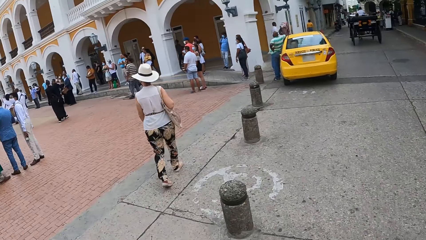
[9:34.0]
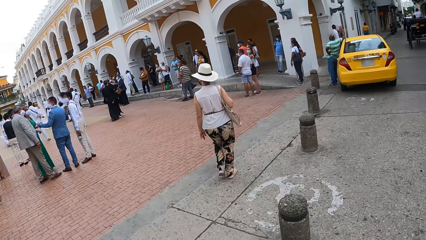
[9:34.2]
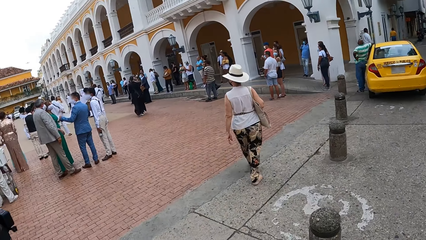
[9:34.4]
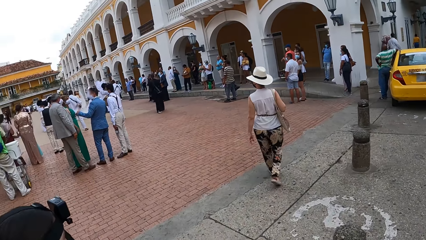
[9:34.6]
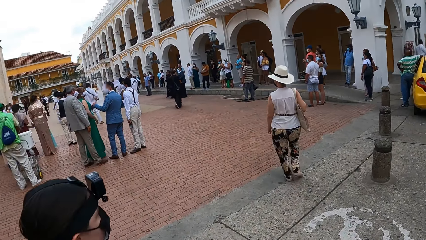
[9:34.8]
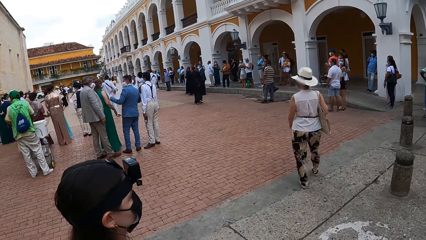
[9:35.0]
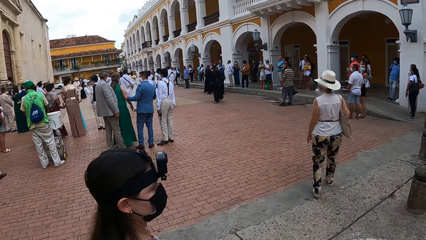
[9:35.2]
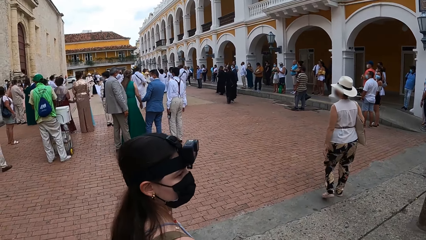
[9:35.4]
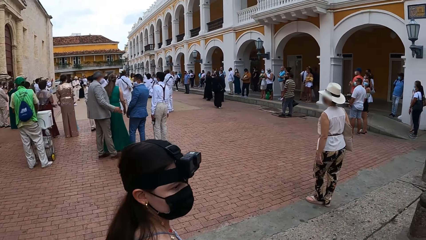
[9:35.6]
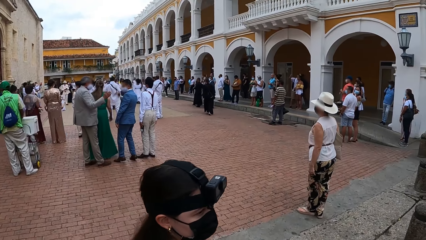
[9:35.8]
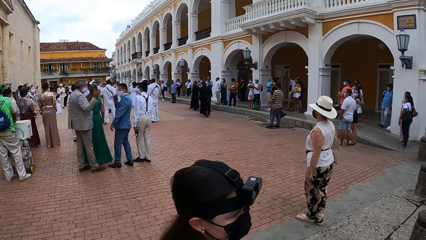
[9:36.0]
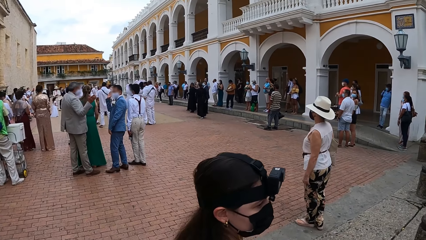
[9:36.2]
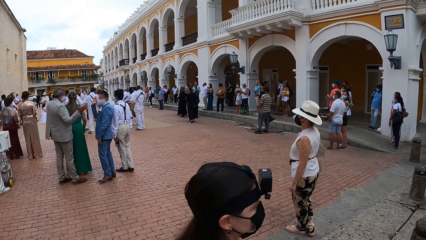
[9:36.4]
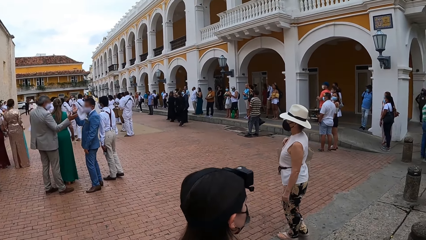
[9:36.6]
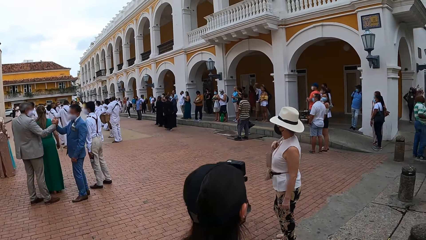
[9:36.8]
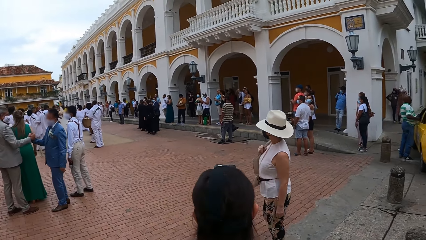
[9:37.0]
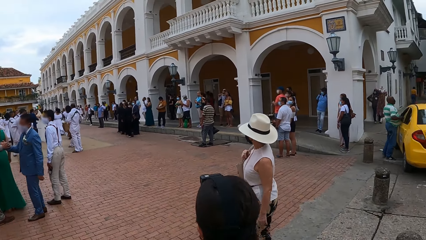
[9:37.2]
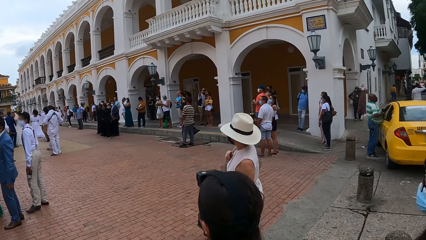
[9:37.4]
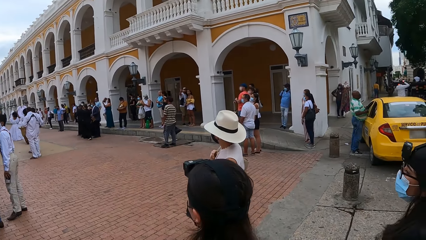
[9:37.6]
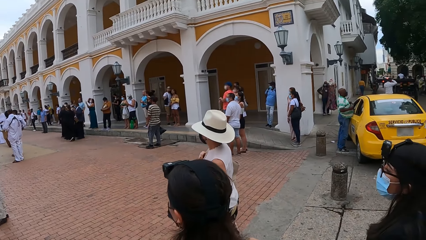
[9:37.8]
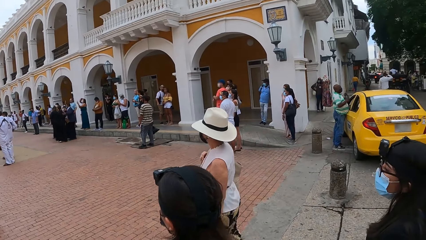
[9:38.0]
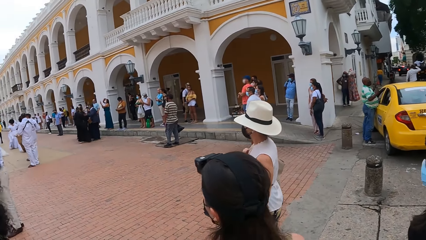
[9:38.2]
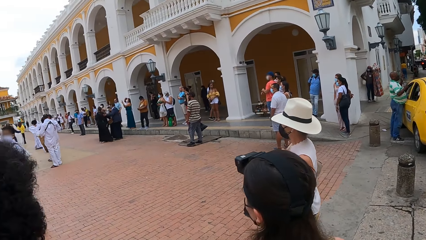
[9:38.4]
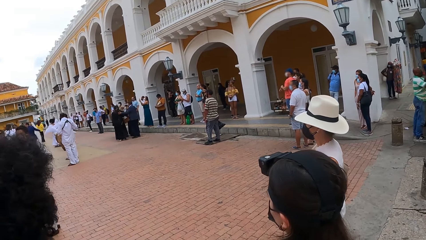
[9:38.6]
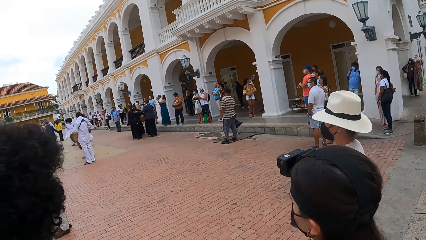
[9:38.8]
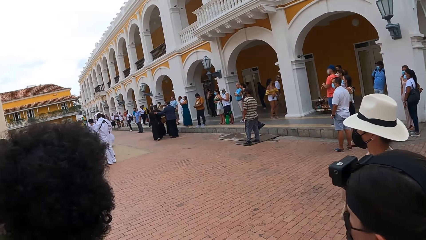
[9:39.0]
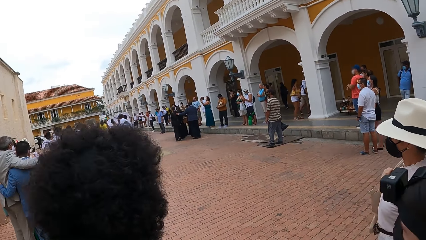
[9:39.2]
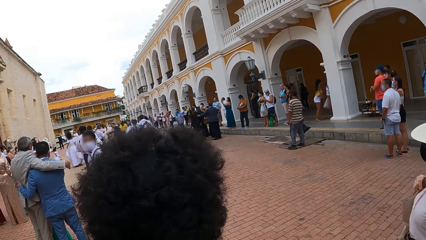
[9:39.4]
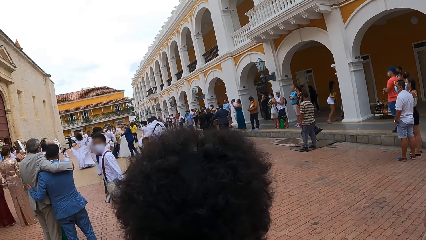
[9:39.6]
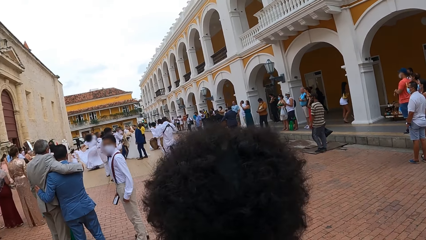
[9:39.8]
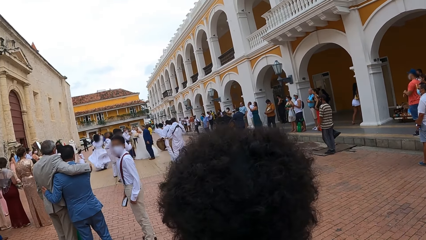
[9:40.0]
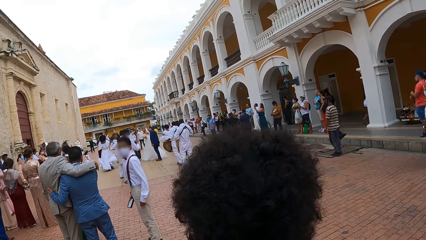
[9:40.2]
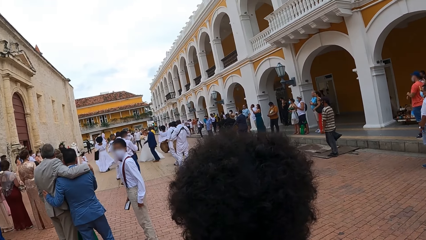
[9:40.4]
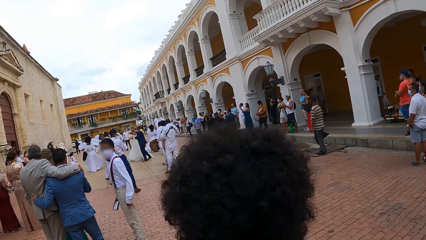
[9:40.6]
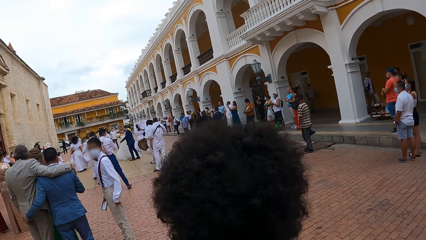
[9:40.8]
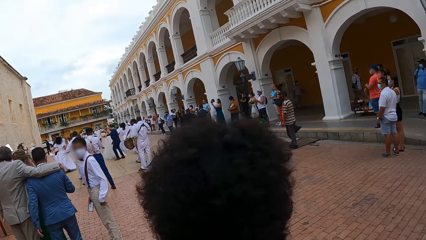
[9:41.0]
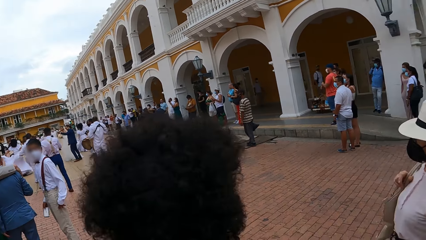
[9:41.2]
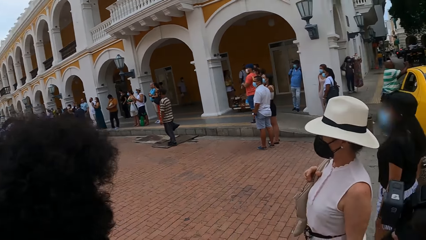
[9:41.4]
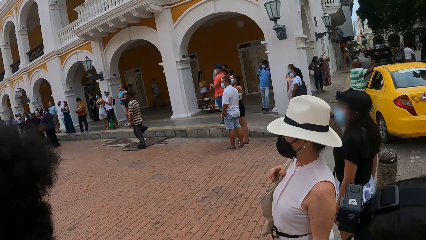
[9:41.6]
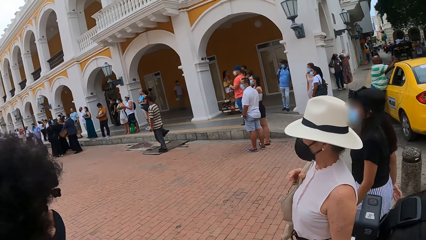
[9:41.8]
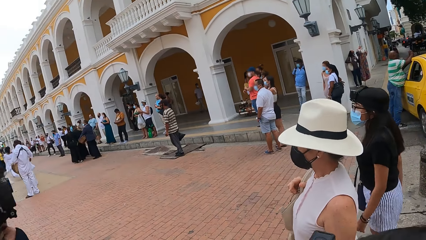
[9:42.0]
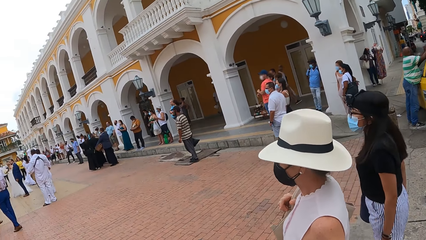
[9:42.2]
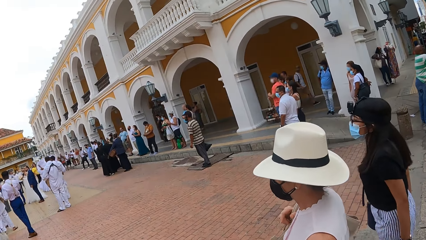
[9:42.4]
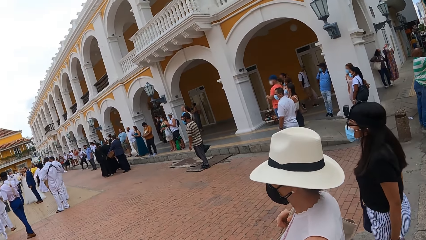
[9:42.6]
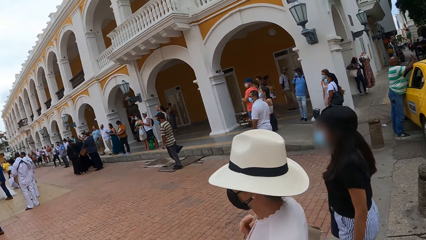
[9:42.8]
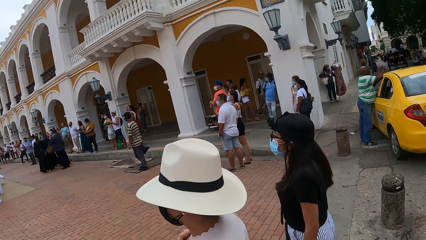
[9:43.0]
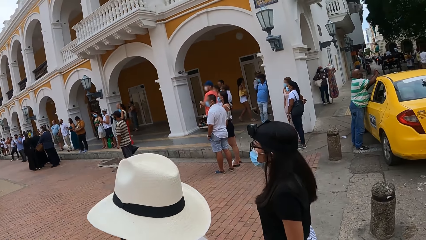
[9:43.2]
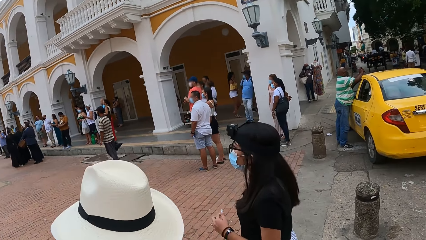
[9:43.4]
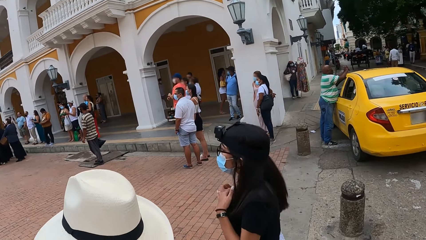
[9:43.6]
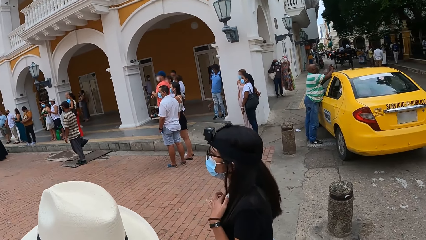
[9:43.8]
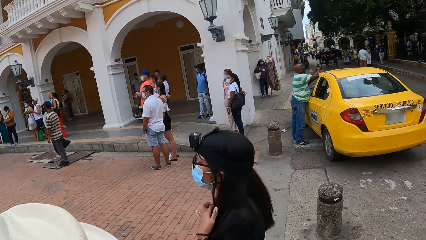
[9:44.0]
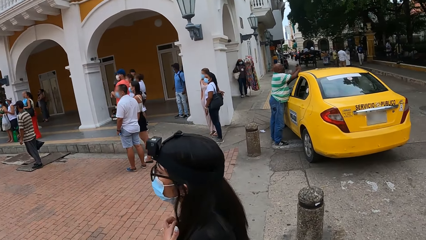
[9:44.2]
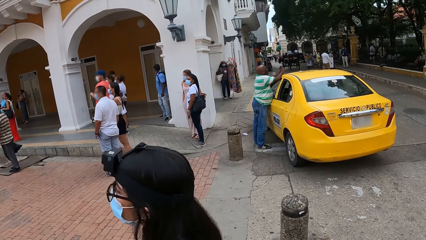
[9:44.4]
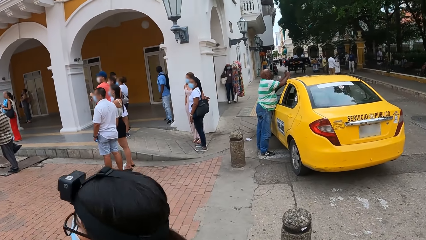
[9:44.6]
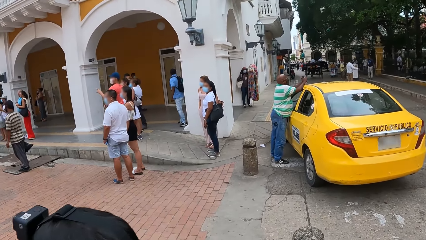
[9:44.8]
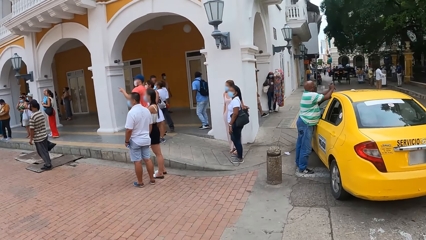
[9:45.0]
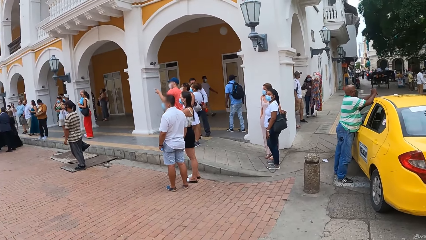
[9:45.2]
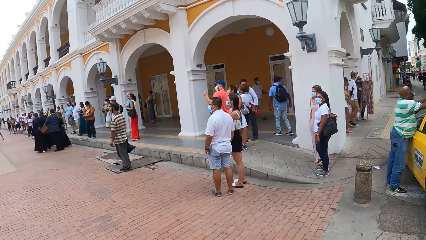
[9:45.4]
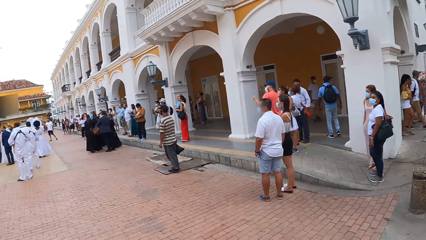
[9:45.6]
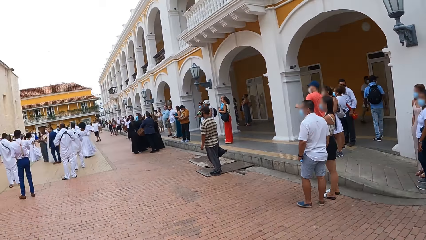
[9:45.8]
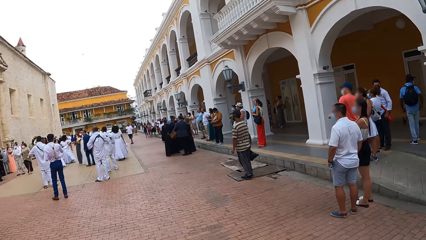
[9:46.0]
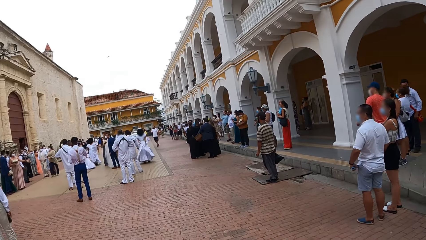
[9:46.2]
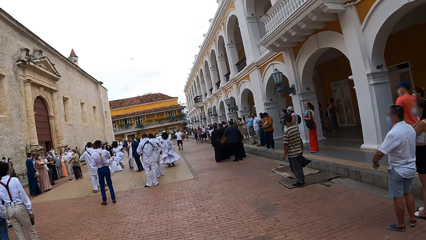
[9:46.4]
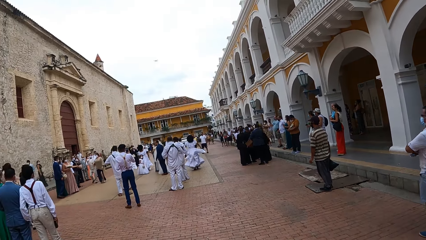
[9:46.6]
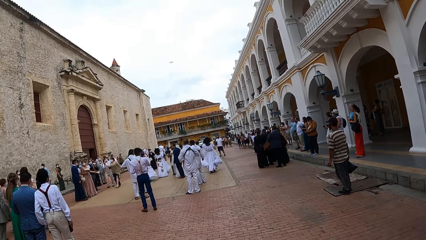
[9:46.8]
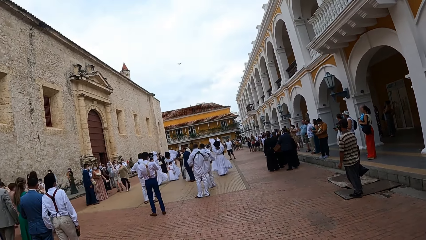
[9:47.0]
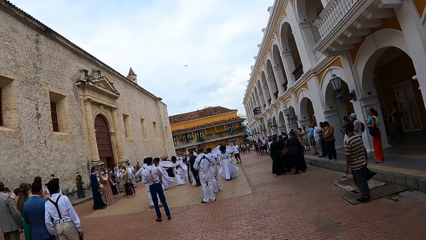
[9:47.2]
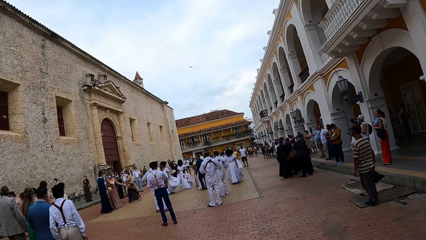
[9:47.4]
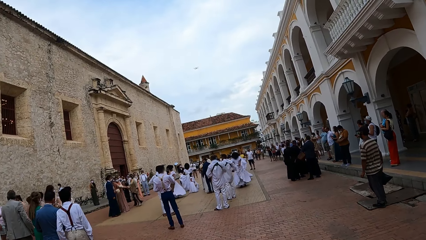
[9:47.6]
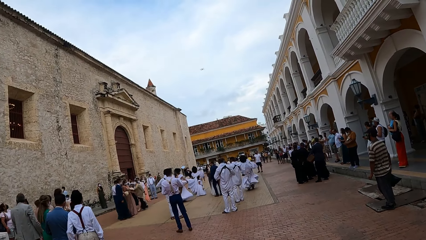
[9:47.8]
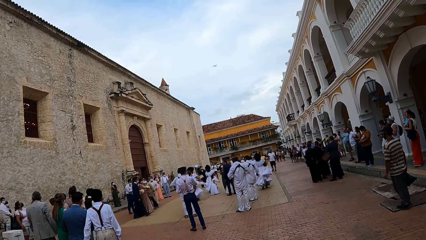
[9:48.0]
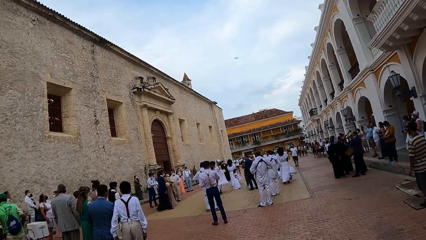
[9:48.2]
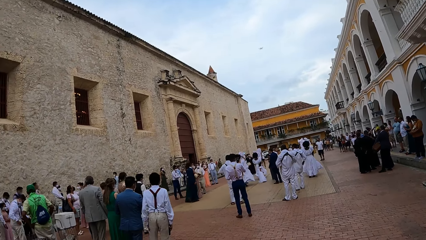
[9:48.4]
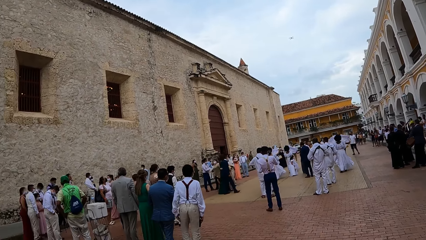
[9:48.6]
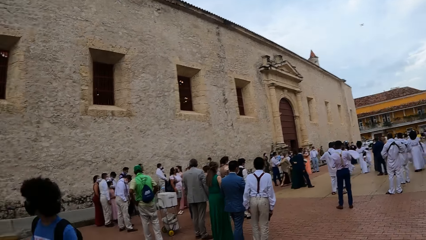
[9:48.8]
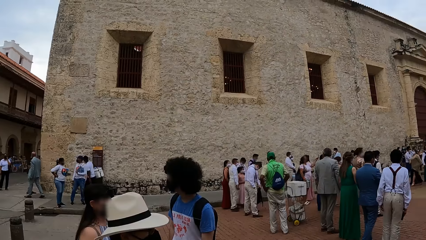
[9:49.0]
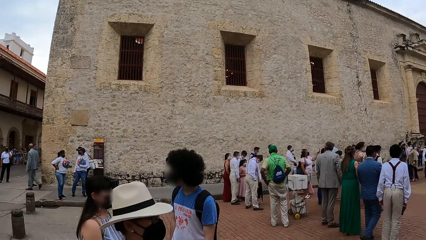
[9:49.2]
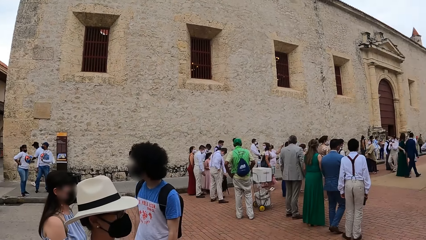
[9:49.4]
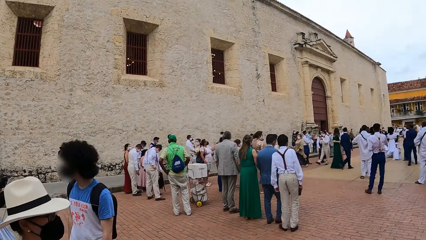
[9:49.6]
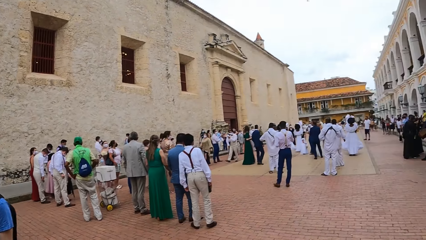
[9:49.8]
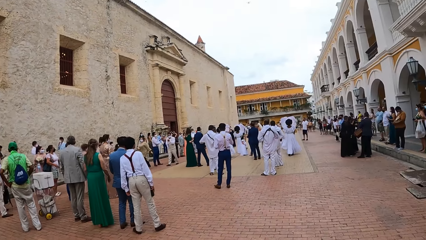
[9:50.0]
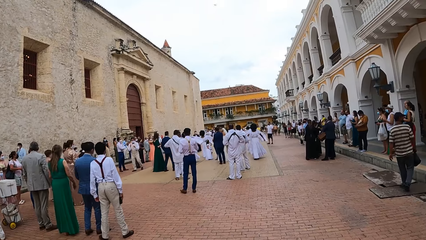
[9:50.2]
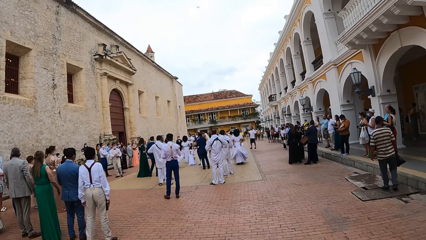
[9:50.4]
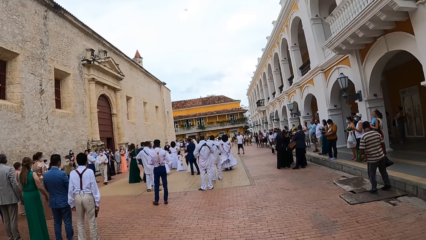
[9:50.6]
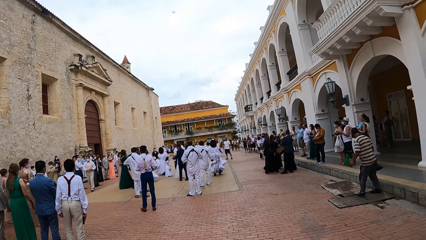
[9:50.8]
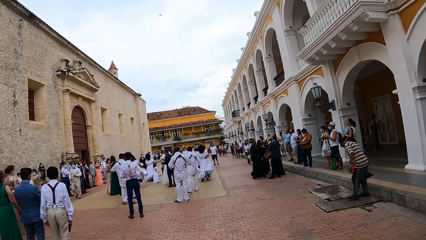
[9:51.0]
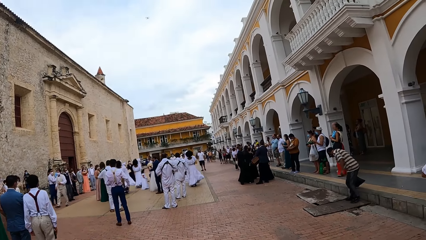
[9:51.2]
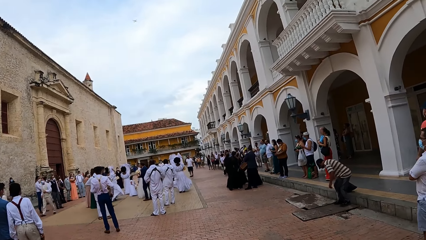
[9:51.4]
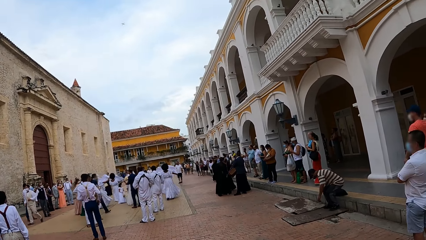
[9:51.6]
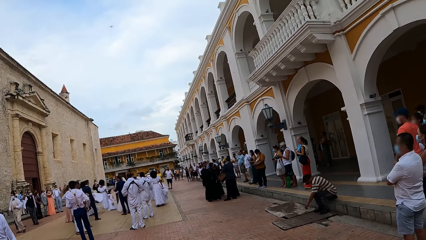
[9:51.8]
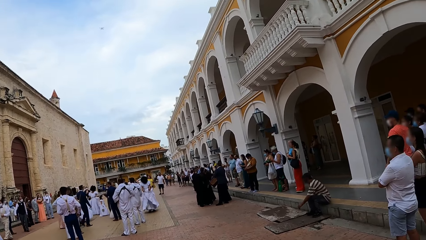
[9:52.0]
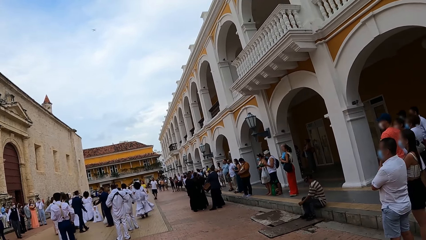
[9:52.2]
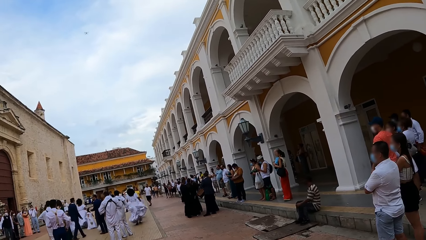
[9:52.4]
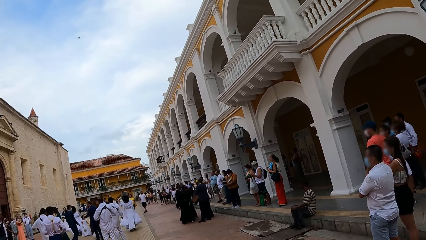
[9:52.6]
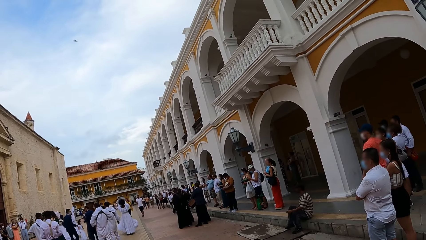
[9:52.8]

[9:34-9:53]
The camera wearer walks on a pavement. They stare at the dancers. They look around.
